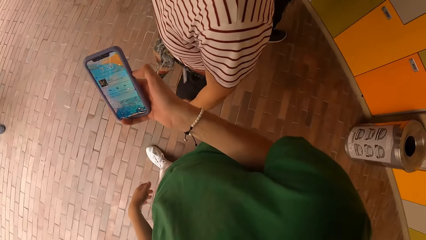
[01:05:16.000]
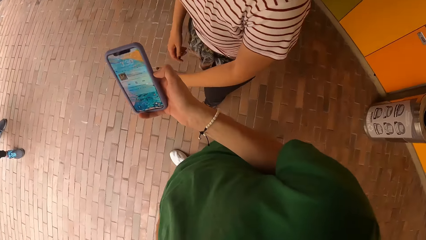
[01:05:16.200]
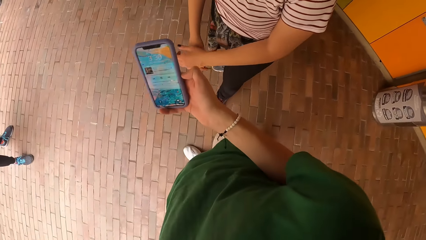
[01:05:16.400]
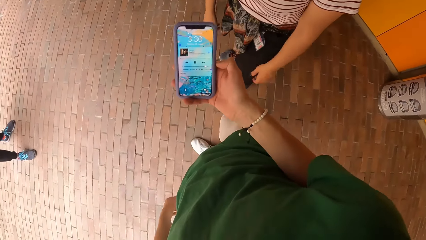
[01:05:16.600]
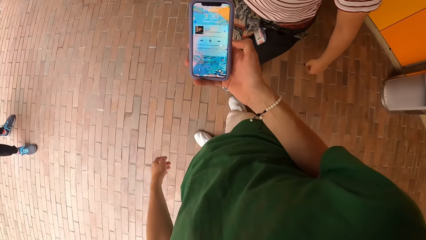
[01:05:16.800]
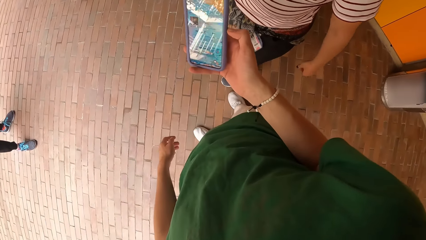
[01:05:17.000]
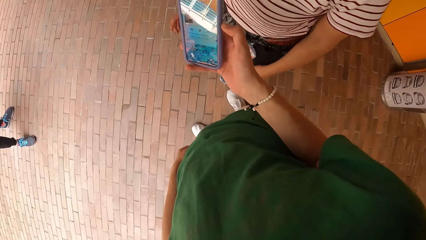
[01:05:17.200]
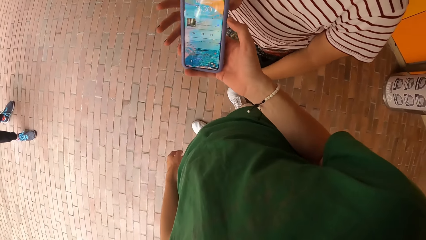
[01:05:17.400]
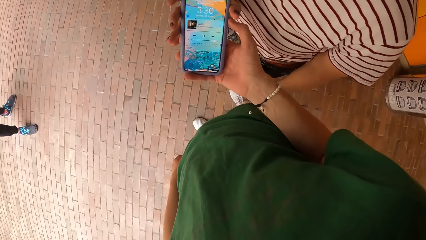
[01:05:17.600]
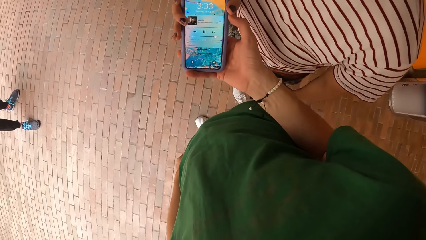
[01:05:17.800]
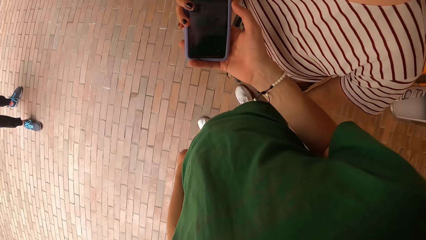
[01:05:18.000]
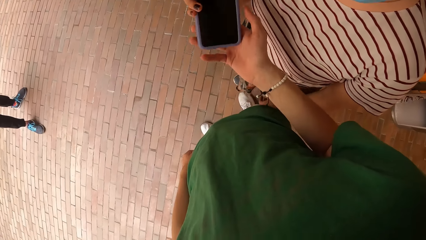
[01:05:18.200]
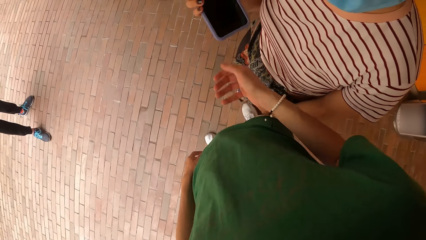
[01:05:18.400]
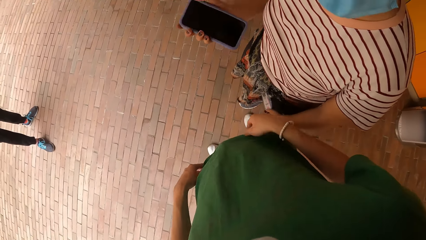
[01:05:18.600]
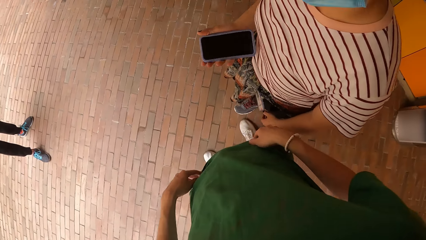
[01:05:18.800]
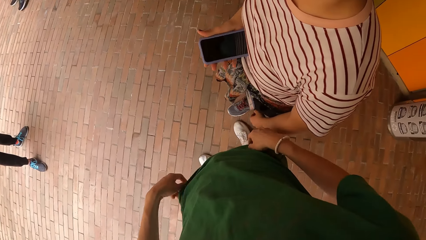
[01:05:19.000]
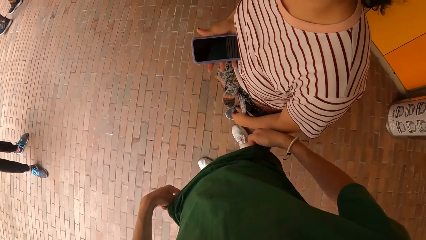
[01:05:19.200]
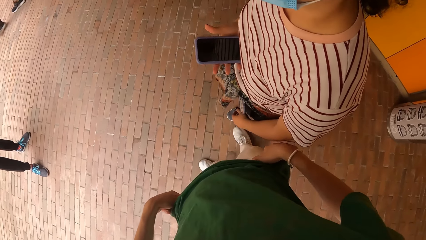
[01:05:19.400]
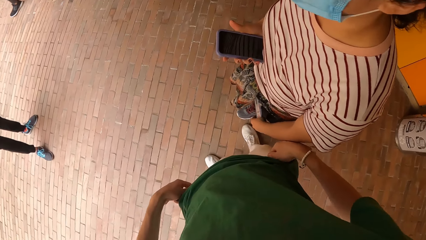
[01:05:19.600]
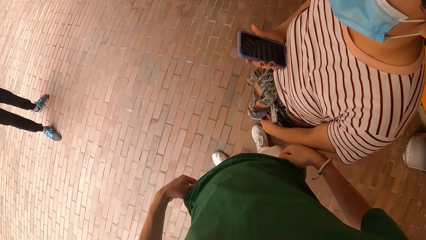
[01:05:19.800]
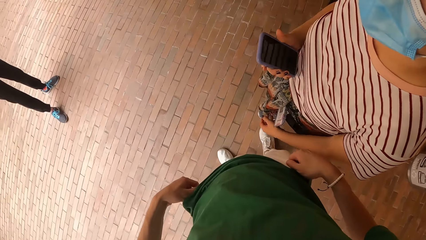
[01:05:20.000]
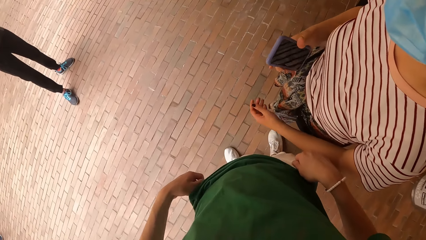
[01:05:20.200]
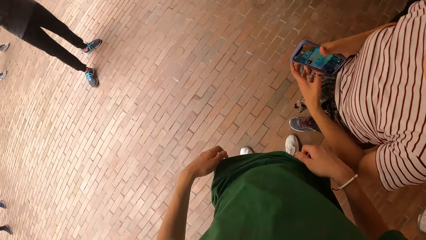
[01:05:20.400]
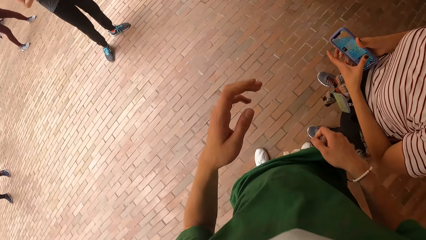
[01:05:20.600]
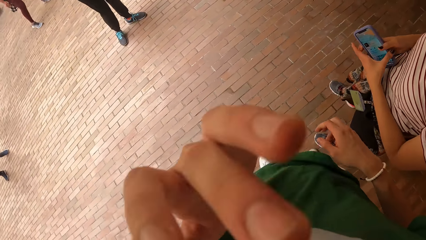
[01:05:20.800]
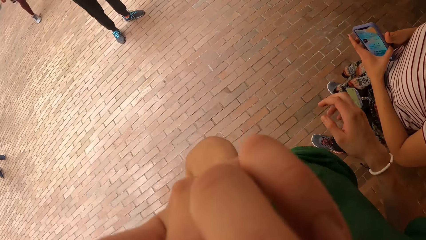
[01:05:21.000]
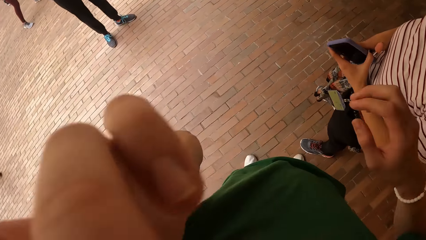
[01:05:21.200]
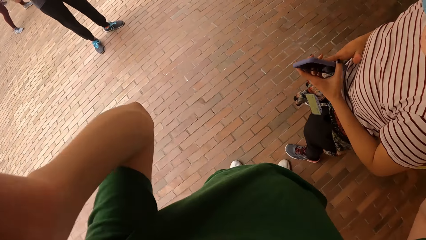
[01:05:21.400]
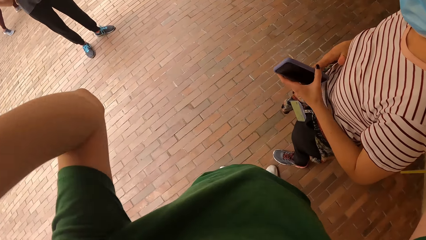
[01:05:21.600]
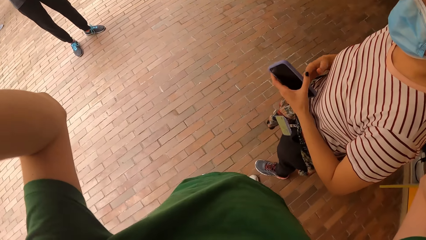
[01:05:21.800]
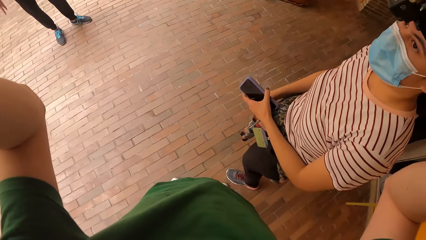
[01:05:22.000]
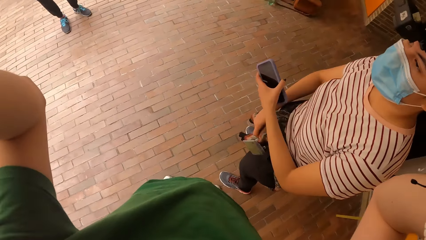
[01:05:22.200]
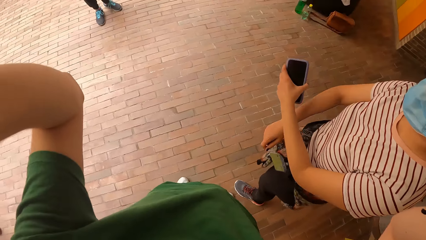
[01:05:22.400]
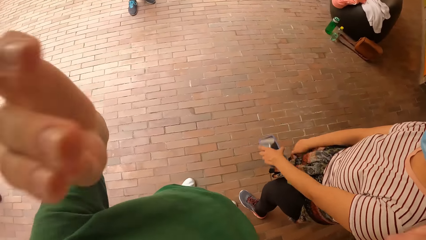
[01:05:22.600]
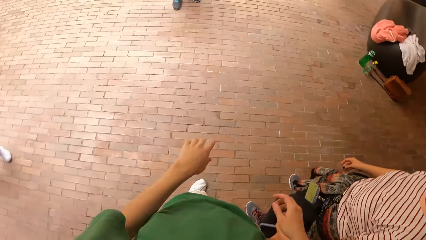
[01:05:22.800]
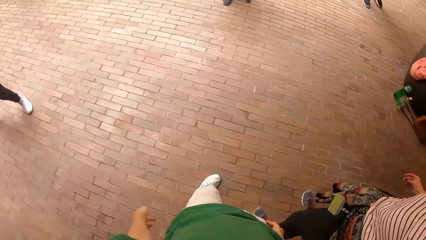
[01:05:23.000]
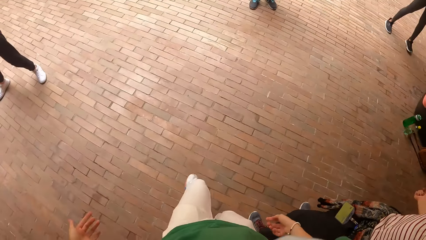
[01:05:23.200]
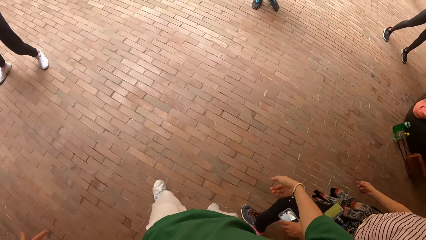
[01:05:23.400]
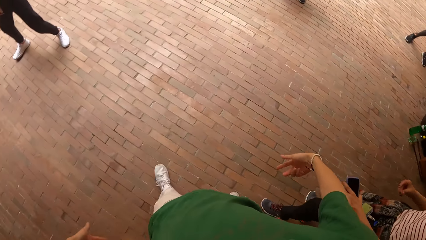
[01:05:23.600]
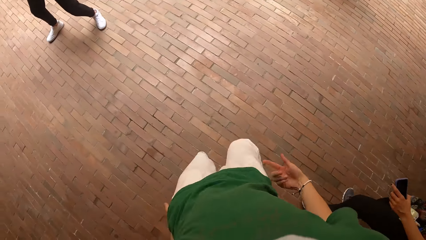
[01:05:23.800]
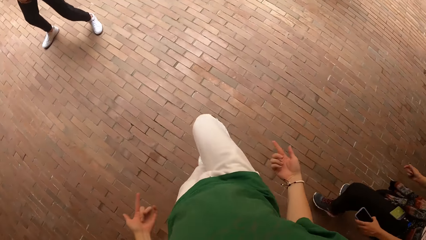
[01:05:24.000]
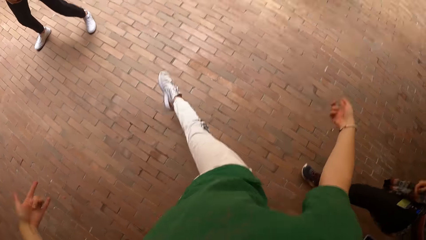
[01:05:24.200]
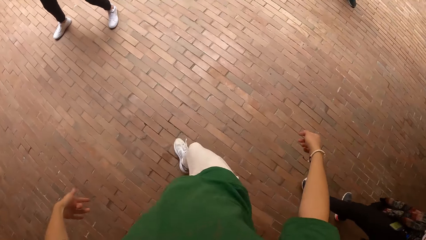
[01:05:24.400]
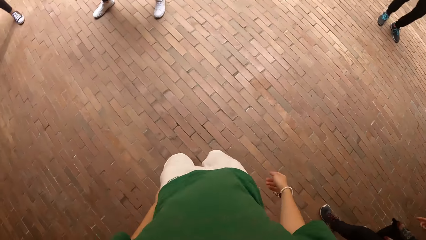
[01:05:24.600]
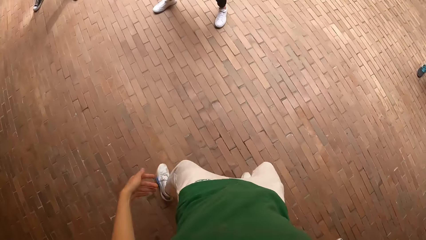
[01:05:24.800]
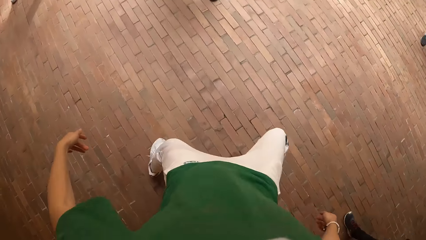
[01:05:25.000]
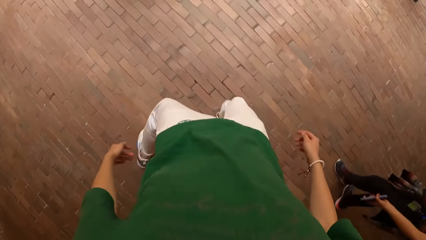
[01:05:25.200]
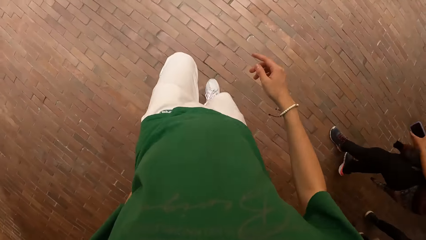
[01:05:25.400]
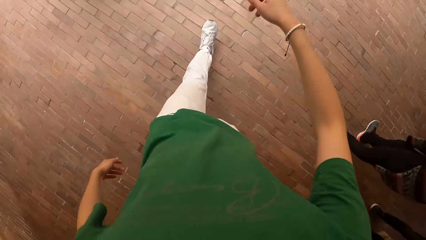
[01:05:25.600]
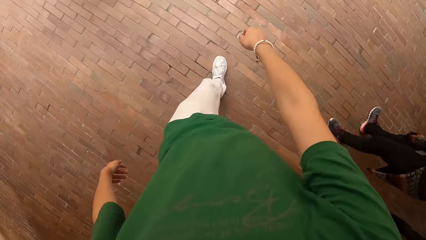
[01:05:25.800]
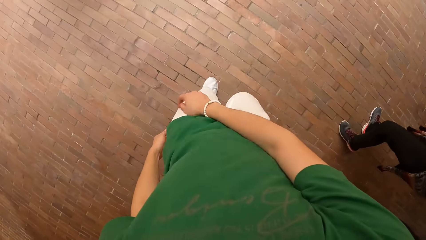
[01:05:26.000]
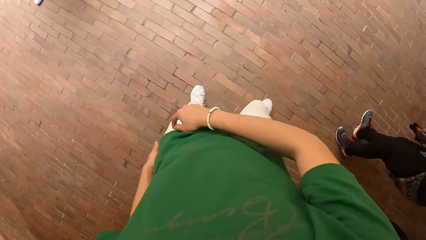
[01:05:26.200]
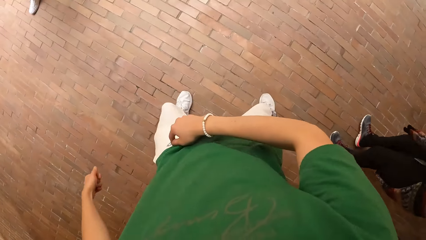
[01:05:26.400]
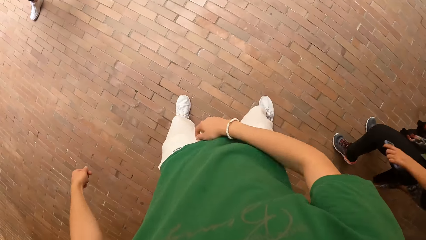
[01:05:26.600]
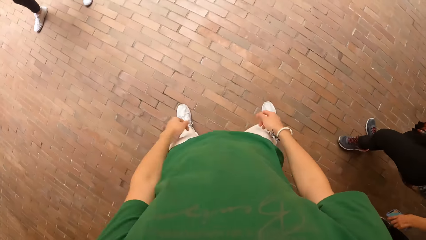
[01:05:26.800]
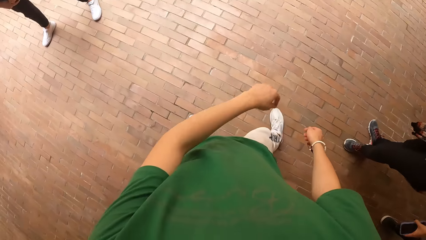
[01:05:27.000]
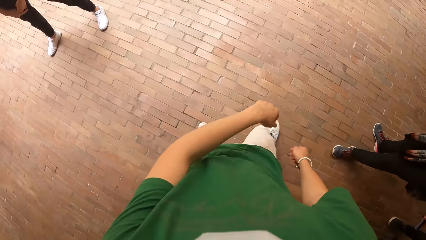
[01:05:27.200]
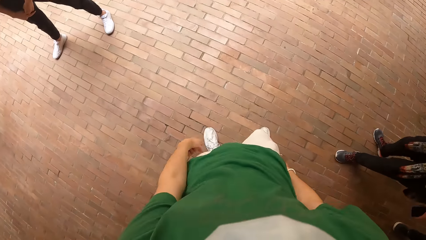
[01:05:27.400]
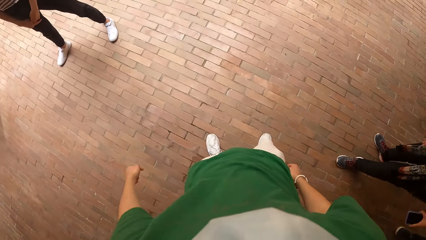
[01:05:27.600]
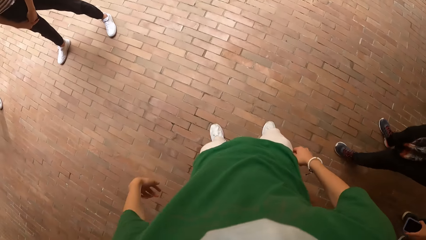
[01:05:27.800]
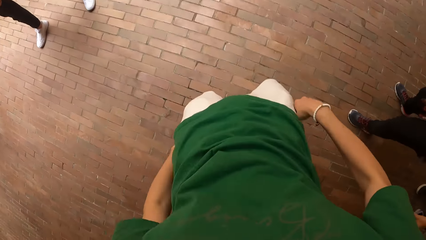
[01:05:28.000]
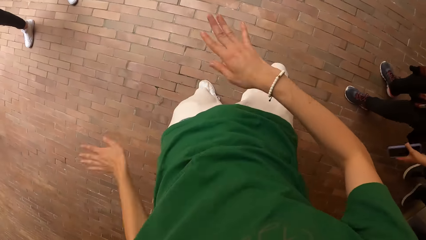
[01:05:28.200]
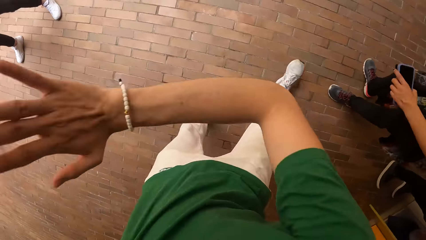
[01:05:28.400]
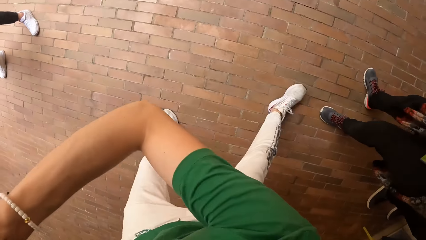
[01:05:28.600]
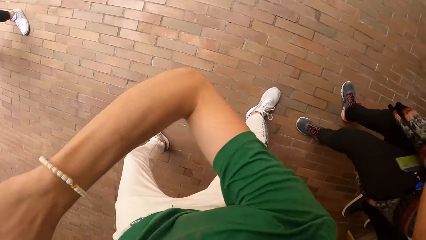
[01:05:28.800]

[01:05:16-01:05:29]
The camera wearer gives a phone to a lady. The lady collects the phone from his right hand with her right hand. Another woman passes the phone from her right hand to her left hand. The camera wearer adjusts a face mask with his left hand. He adjusts the camera on his head with both hands. The lady dances. The camera wearer dances on the floor.

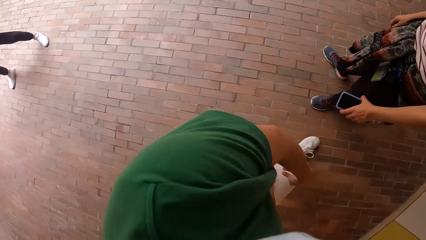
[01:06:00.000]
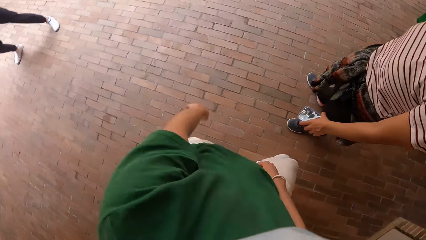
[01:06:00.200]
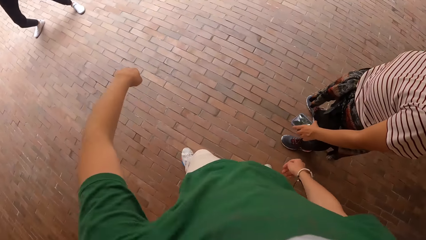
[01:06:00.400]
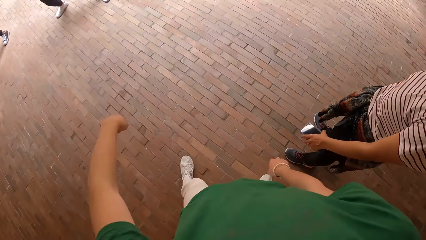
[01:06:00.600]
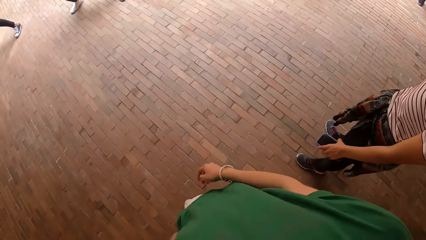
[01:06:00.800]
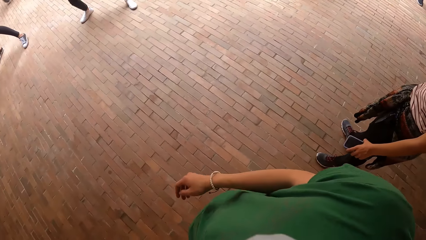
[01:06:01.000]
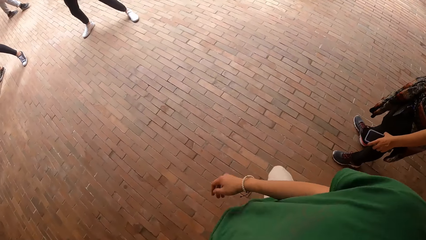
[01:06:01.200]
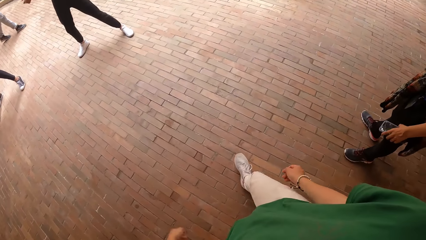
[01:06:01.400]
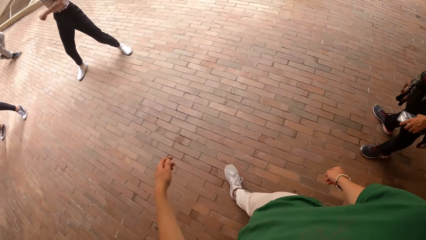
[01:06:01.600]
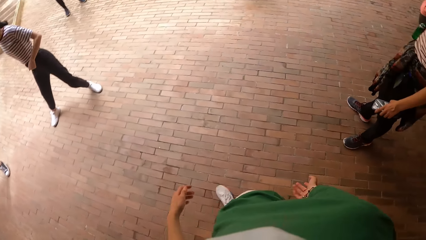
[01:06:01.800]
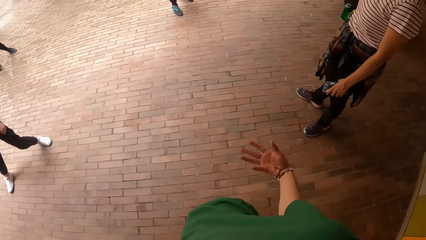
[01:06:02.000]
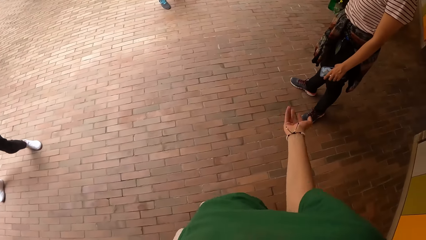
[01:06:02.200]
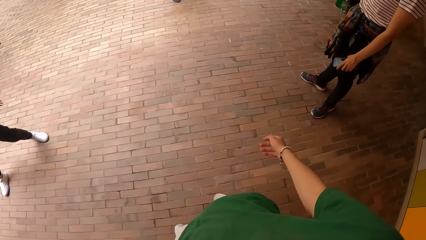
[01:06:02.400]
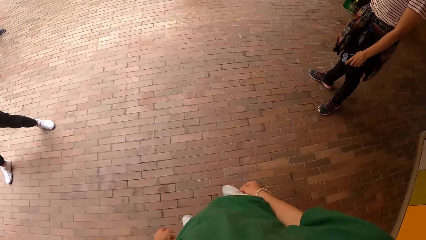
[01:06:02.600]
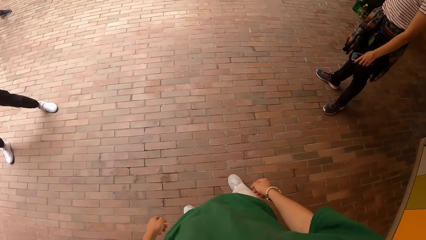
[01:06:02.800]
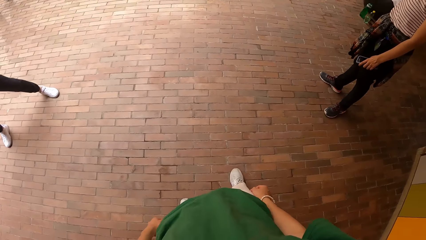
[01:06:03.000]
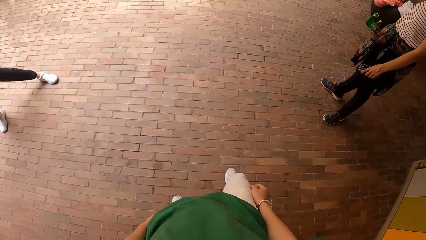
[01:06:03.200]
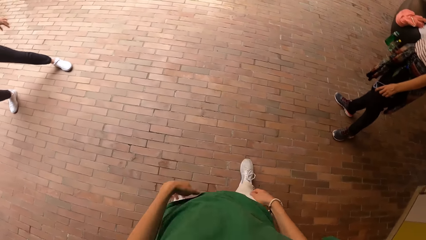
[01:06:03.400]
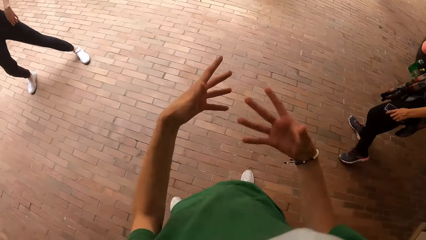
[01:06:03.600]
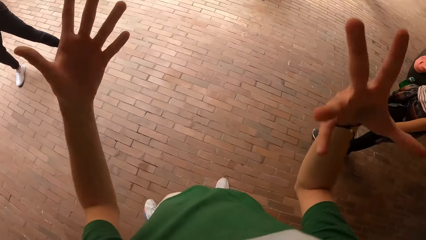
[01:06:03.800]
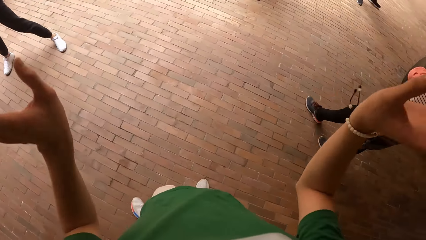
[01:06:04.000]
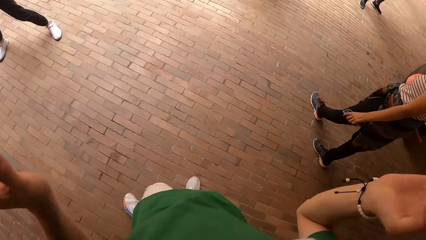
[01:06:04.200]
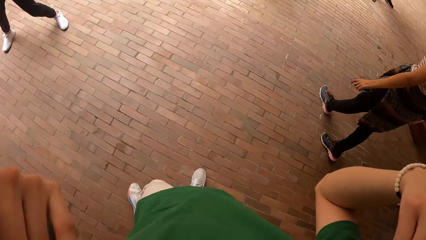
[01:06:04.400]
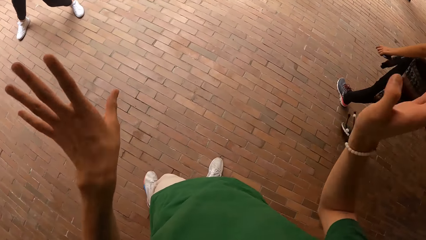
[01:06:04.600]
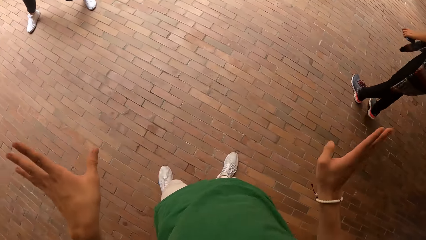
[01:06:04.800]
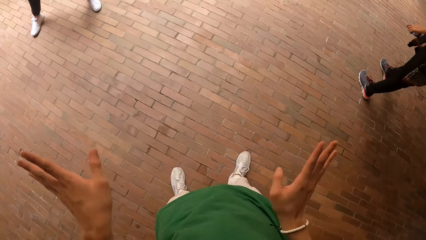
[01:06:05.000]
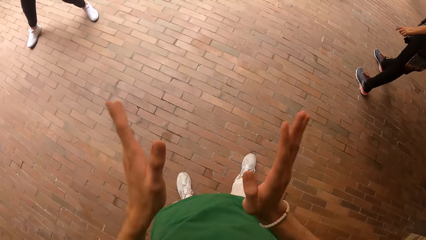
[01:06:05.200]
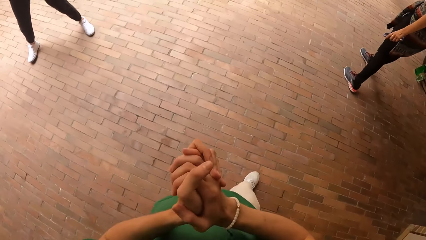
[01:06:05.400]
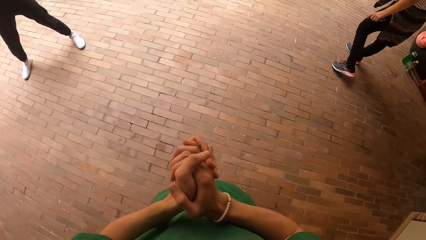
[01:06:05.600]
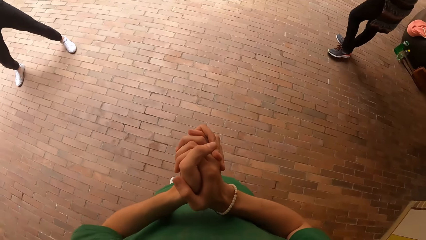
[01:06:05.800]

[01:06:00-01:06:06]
A woman dances. The camera wearer makes a hand gesture with both hands.
